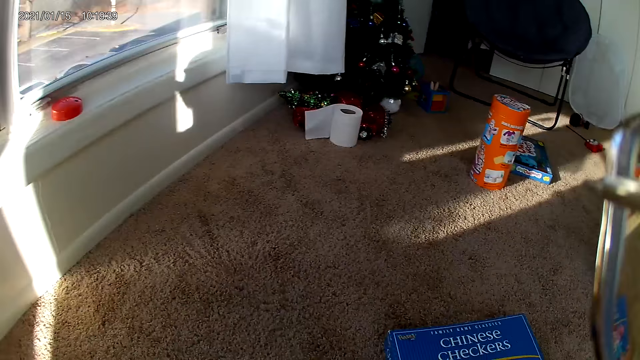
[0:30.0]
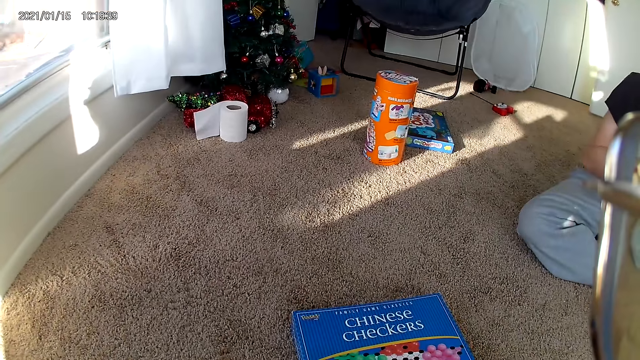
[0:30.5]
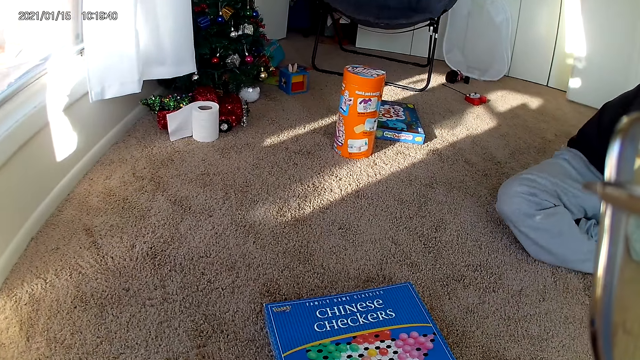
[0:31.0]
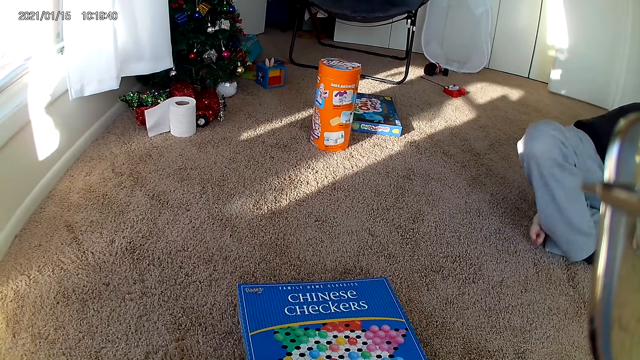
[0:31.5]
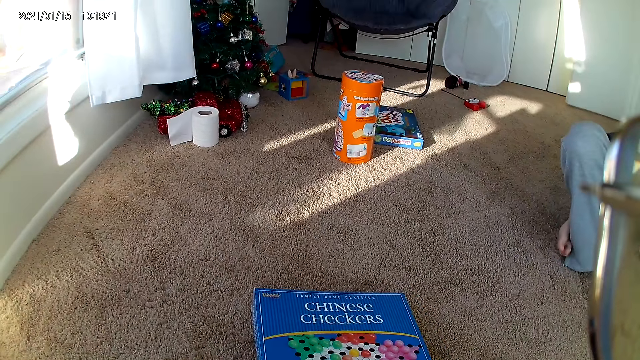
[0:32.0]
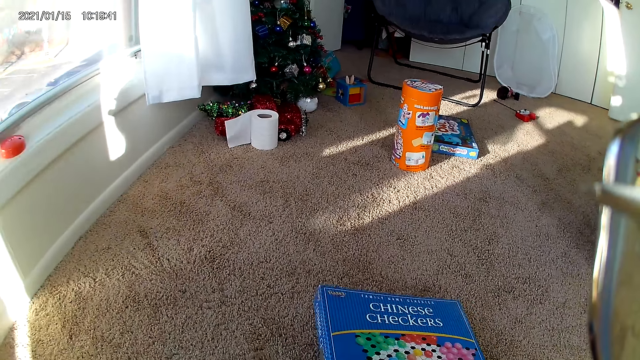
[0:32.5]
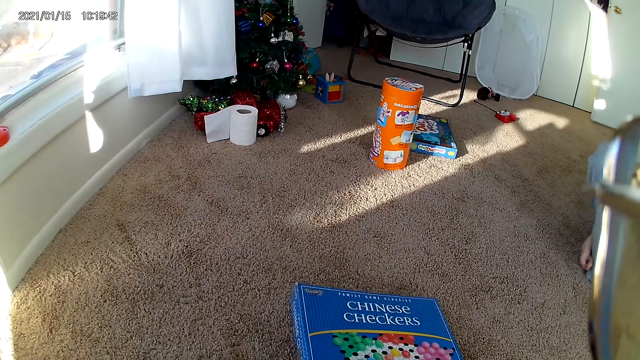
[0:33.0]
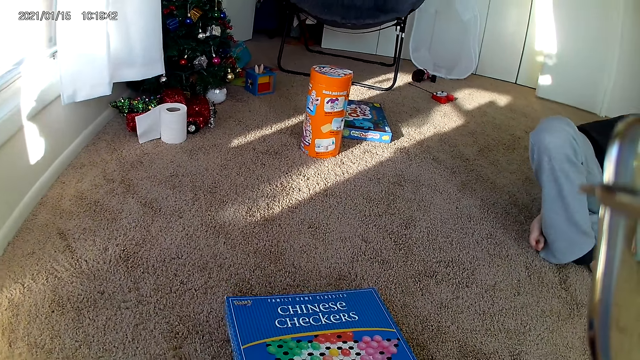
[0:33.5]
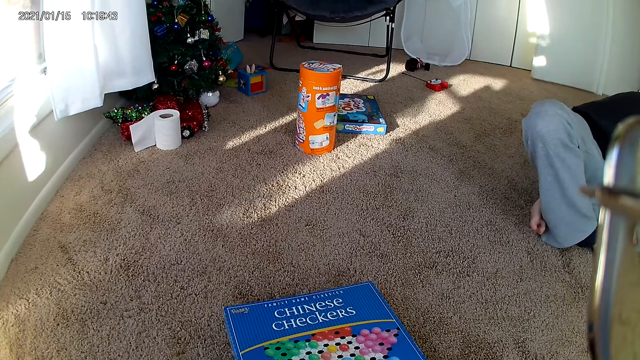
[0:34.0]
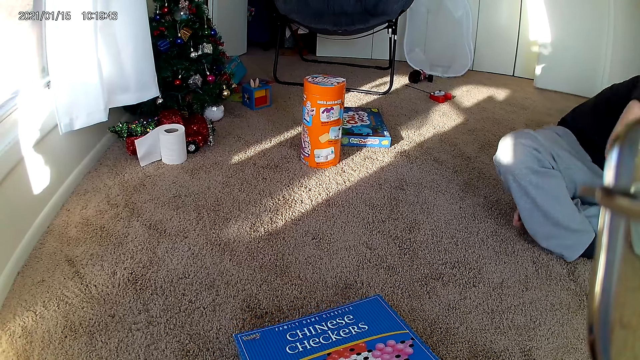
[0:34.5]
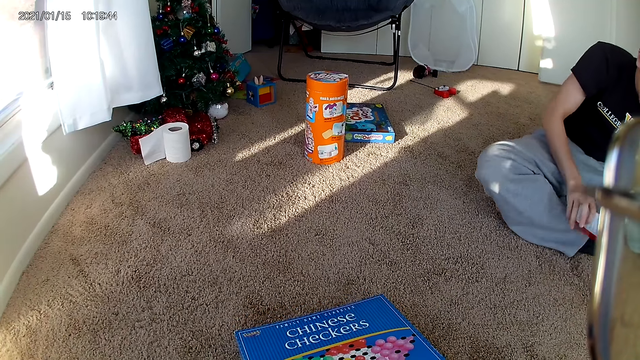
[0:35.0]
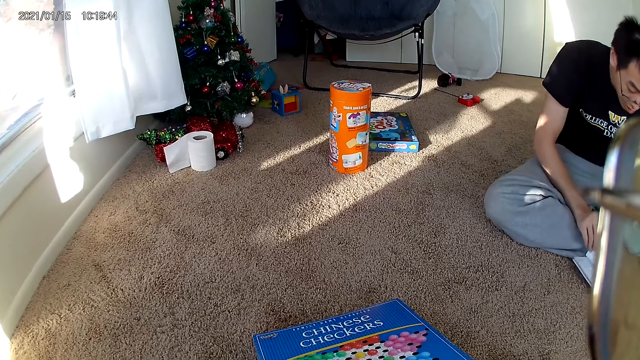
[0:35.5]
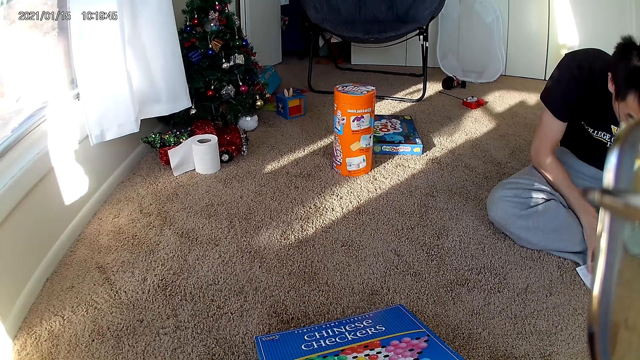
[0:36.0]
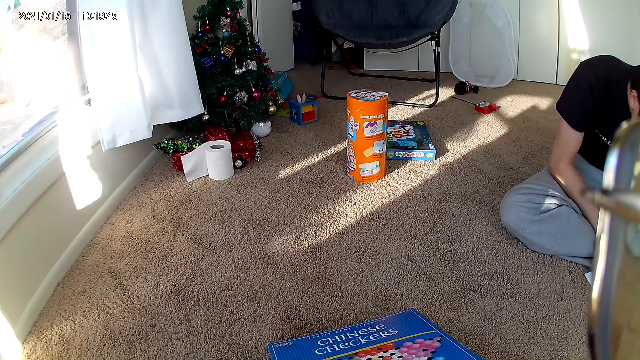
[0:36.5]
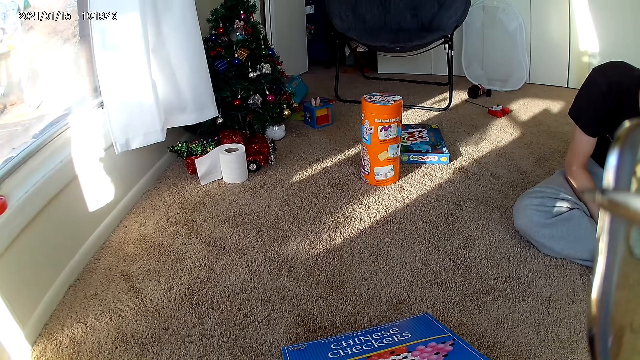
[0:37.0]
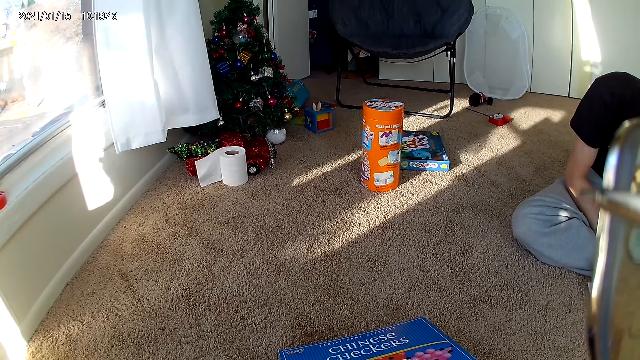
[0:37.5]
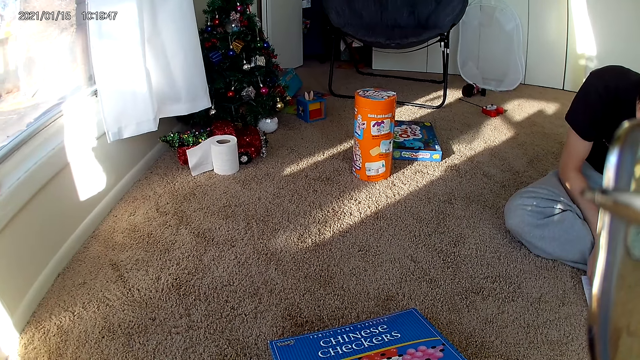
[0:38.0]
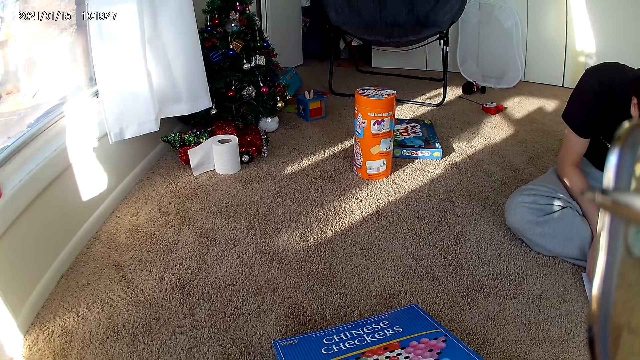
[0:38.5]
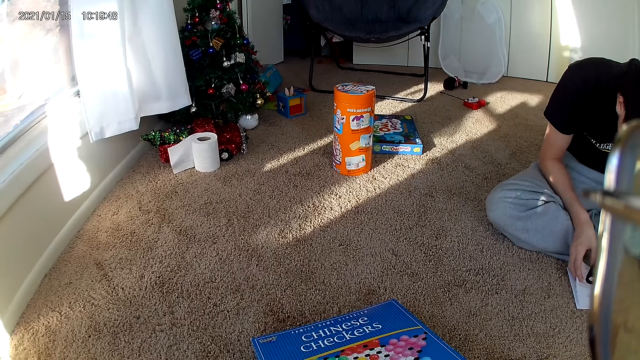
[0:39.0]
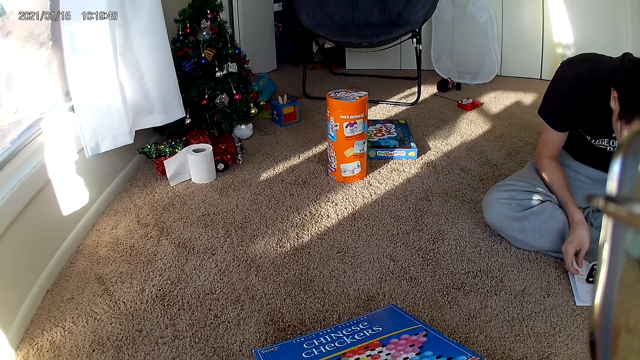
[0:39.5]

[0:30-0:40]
The man puts a paper down.

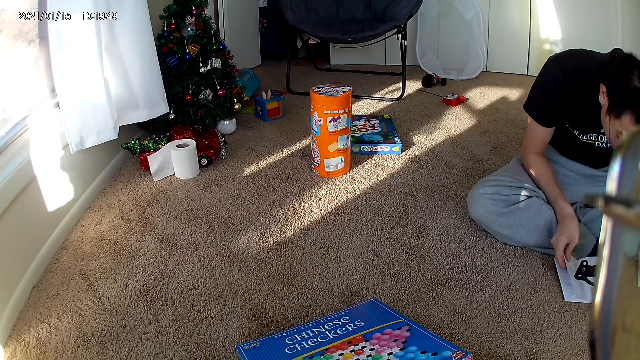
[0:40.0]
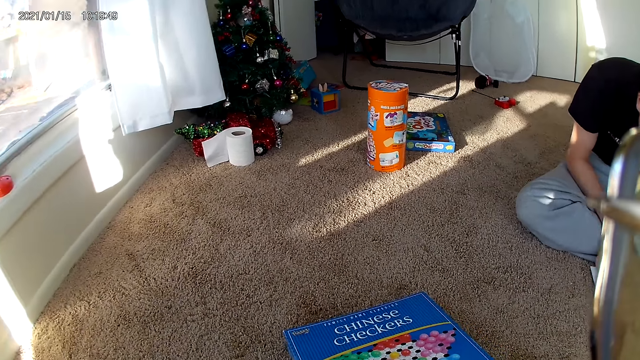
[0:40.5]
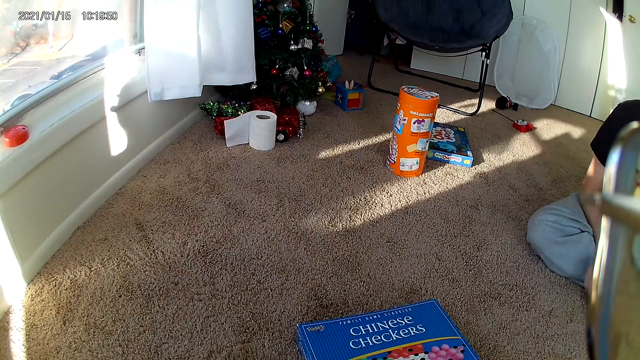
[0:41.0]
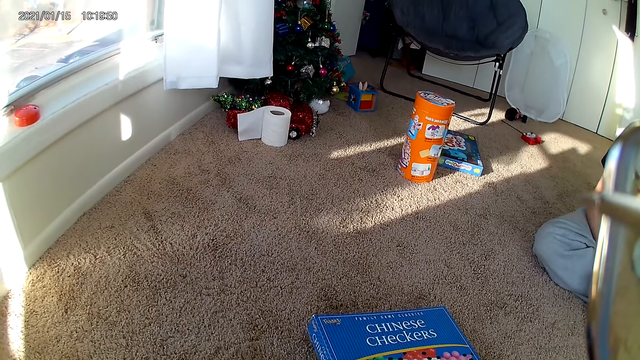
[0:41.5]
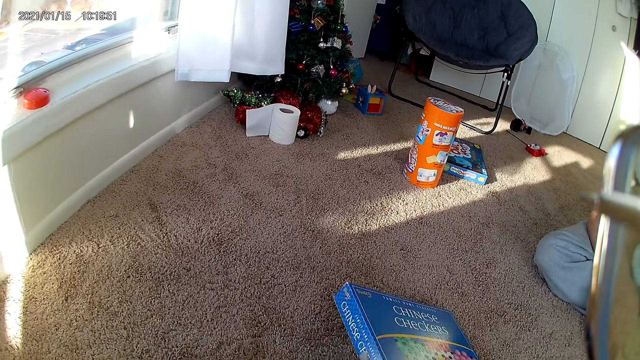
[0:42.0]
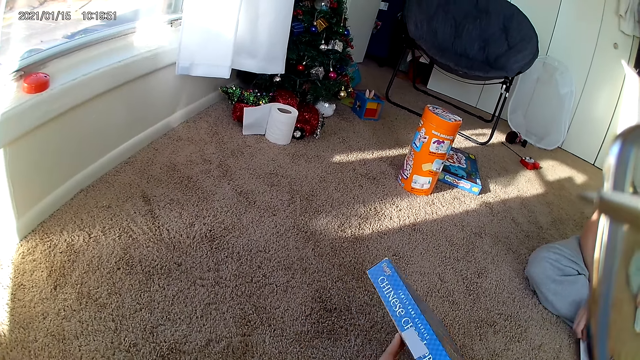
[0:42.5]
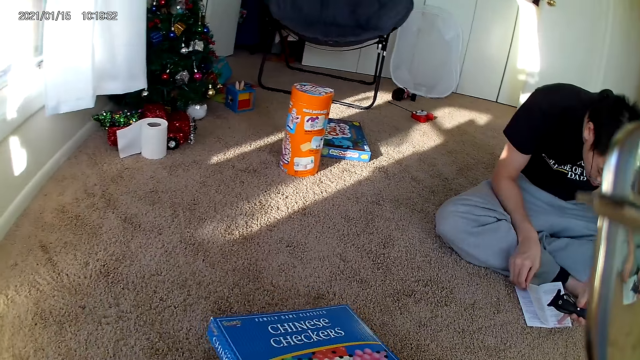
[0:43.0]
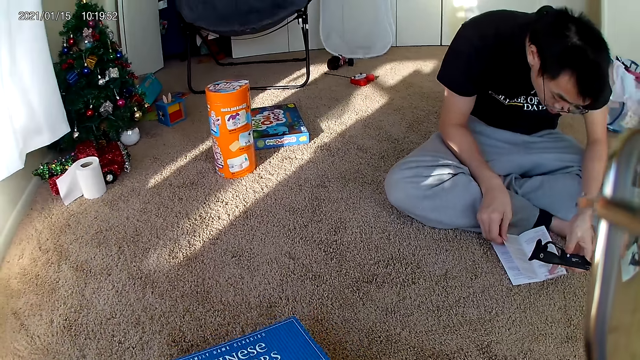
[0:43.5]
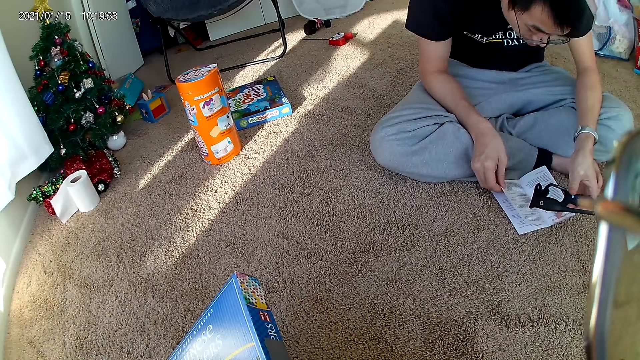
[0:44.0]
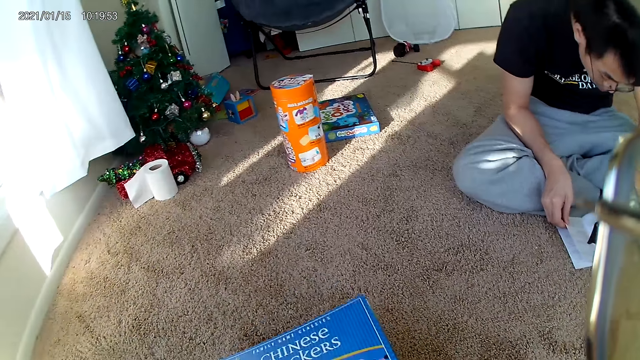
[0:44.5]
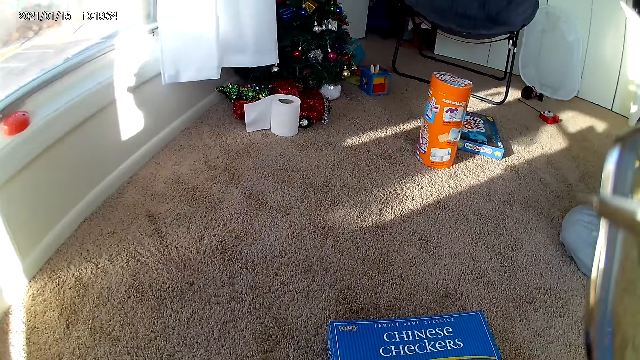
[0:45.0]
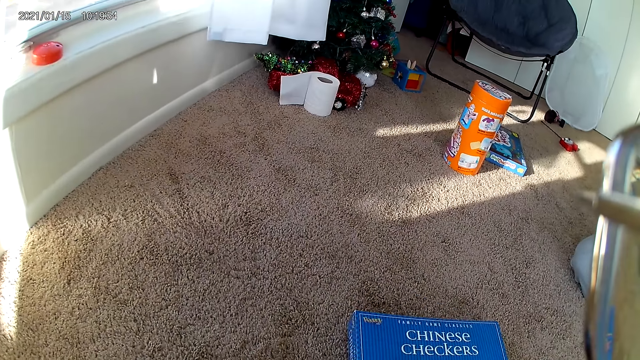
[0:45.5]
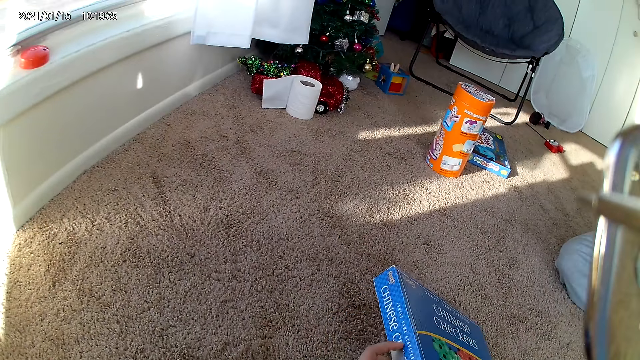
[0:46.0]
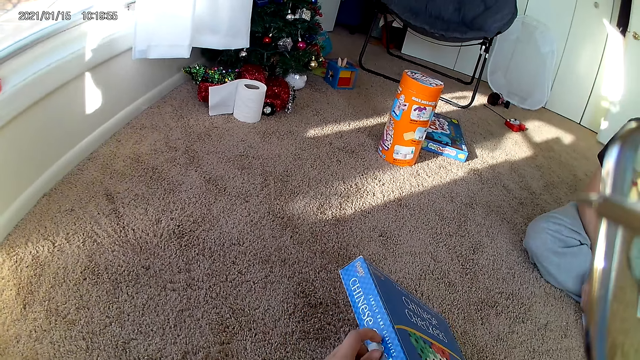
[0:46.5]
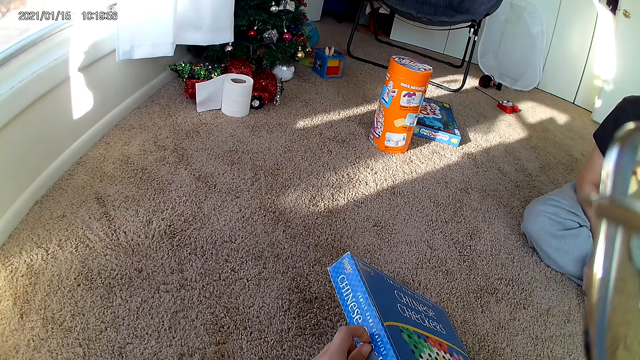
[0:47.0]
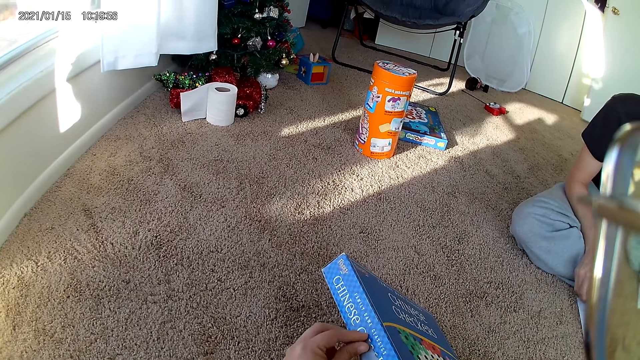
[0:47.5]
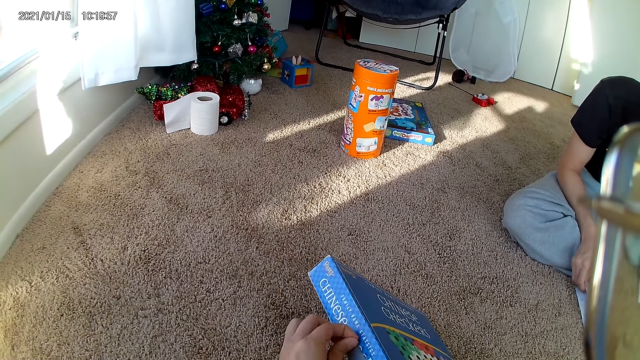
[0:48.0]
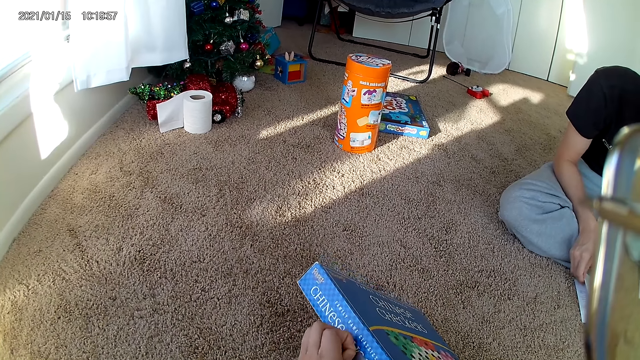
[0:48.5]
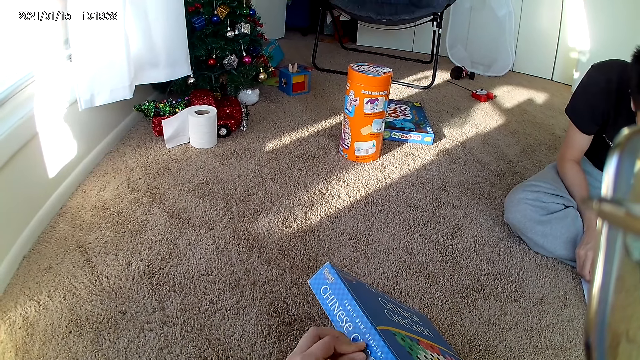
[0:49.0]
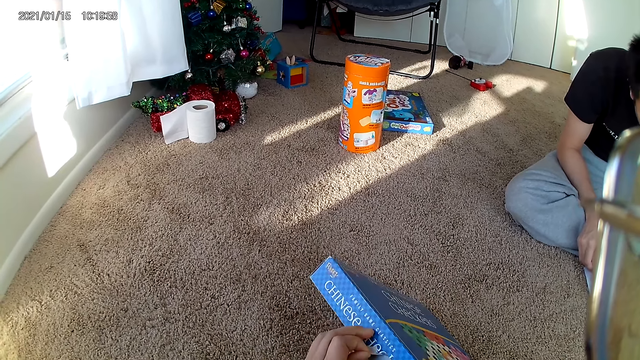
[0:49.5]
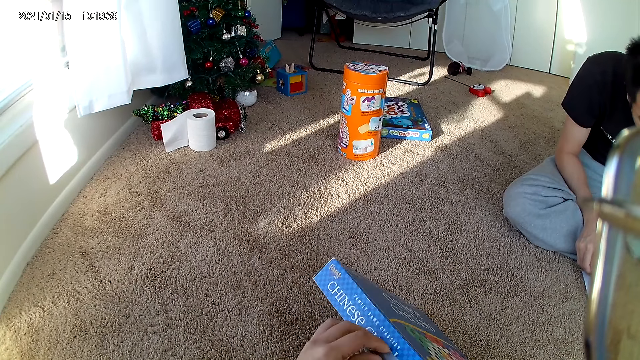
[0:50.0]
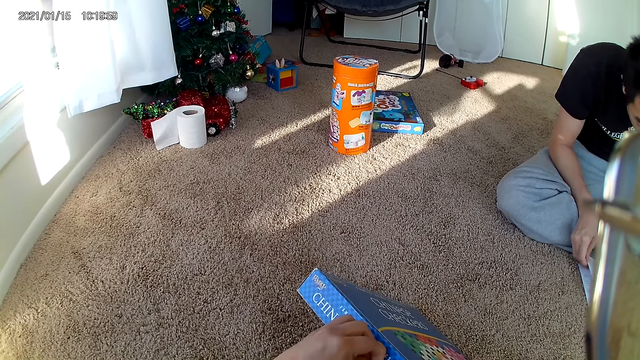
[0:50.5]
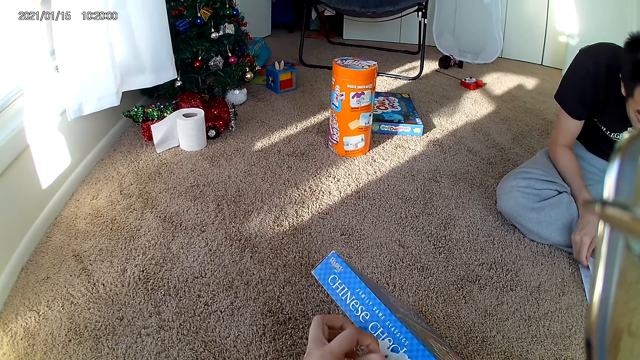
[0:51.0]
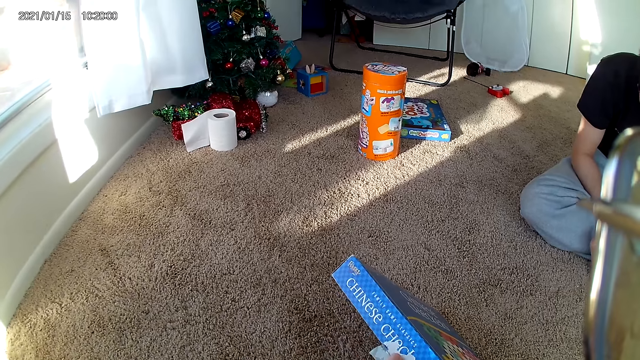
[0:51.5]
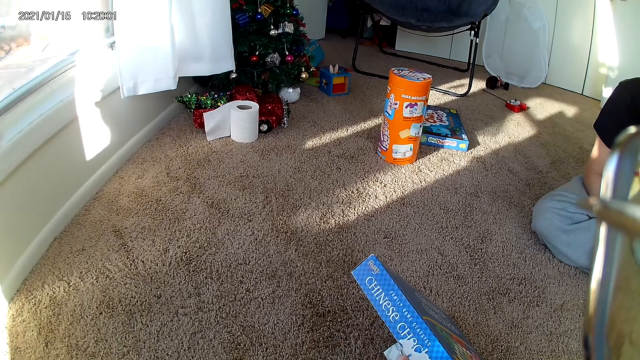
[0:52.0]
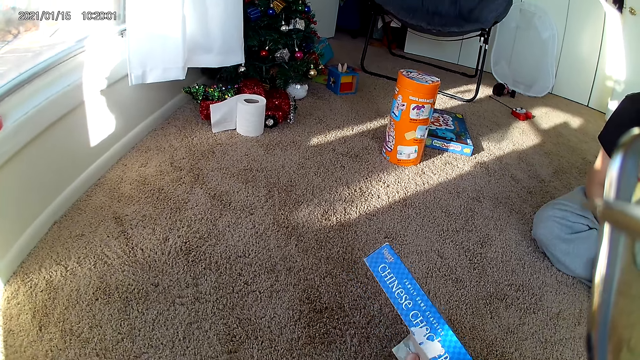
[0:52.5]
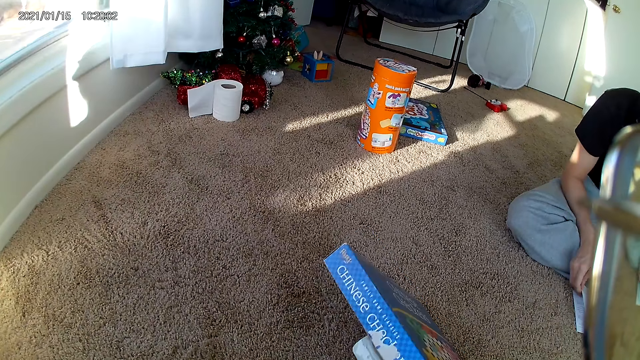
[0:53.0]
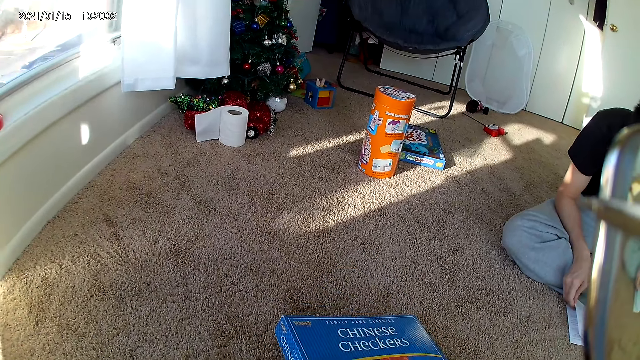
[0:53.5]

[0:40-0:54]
The camera wearer picks up the box of the Chinese checker board. They tilt the carton of the board game to the right. They tilt the carton of the board game to the left. They tilt the carton of the board game to the right. They check the box of the Chinese checker board. They remove the seal on the carton of the board game.
